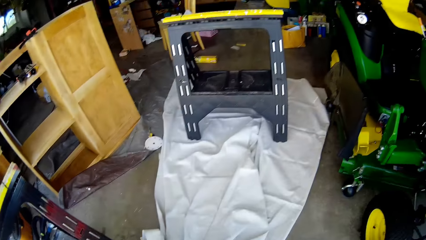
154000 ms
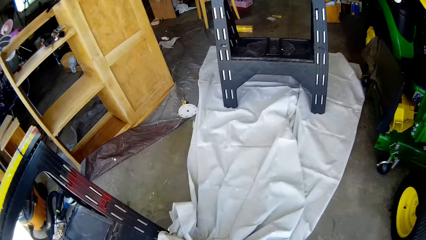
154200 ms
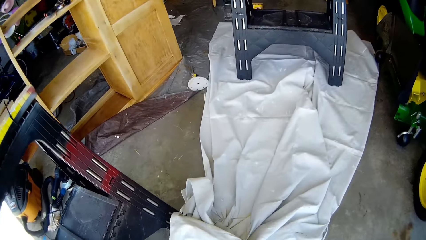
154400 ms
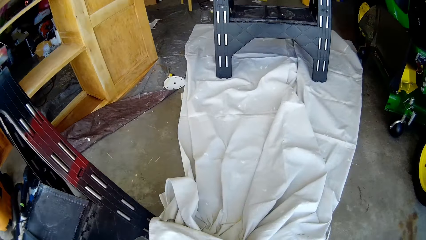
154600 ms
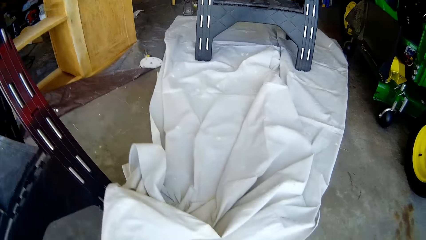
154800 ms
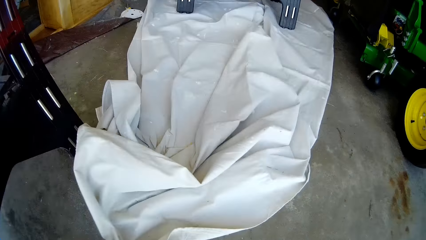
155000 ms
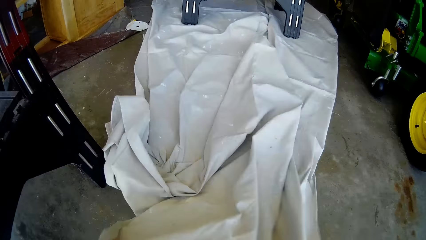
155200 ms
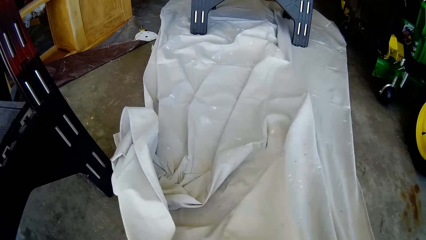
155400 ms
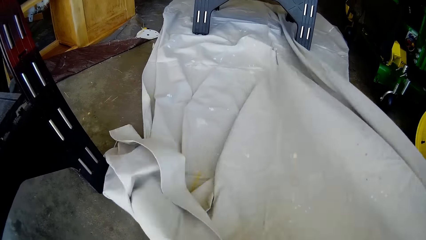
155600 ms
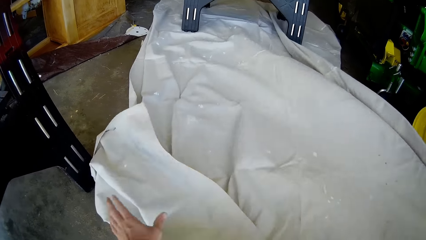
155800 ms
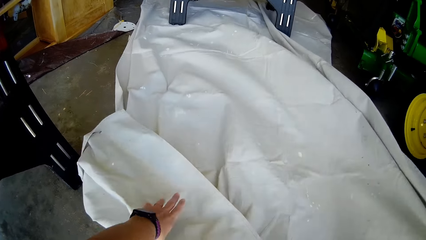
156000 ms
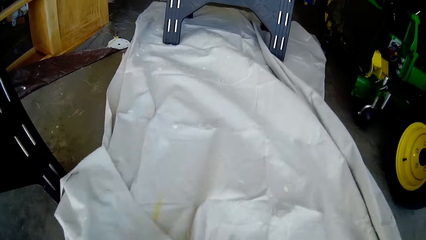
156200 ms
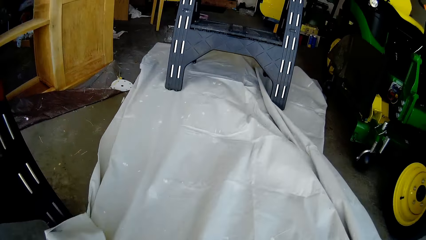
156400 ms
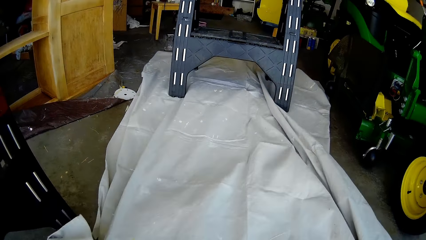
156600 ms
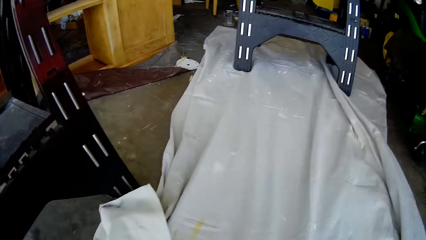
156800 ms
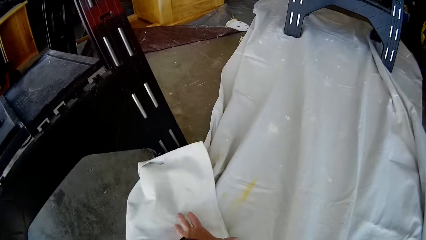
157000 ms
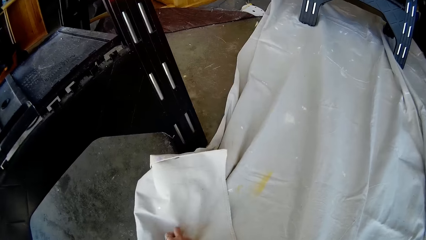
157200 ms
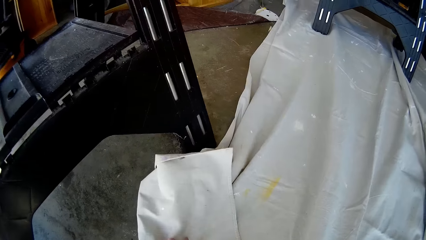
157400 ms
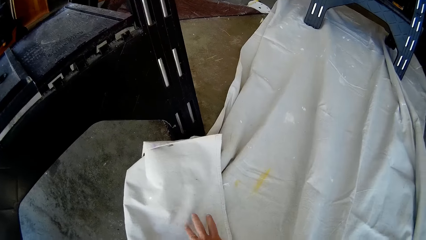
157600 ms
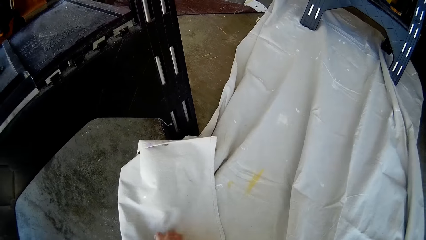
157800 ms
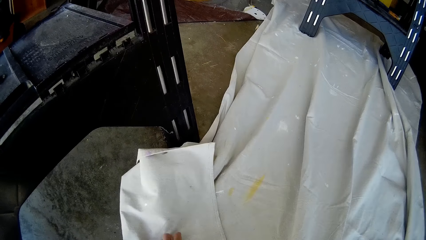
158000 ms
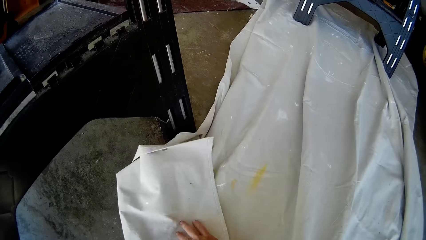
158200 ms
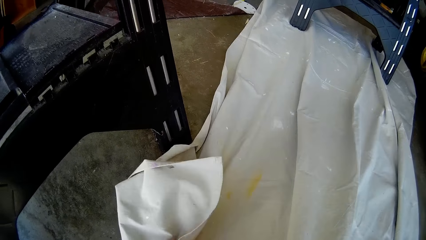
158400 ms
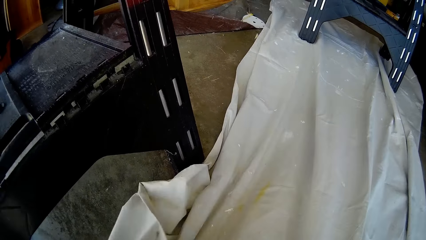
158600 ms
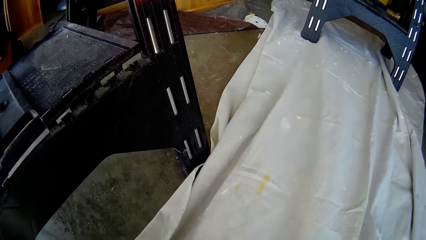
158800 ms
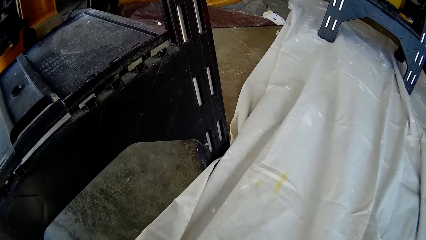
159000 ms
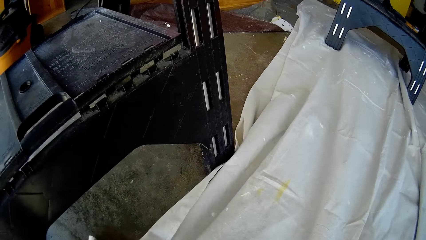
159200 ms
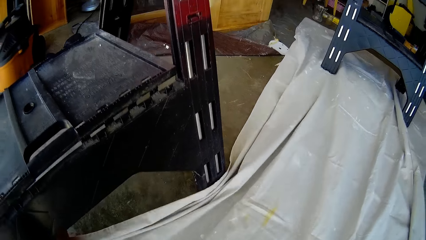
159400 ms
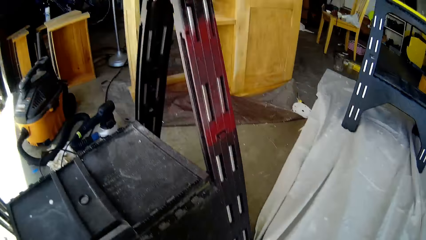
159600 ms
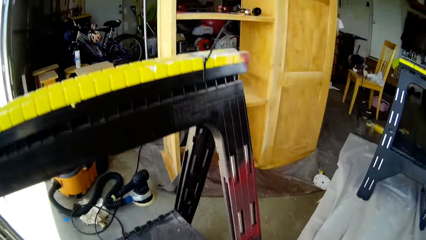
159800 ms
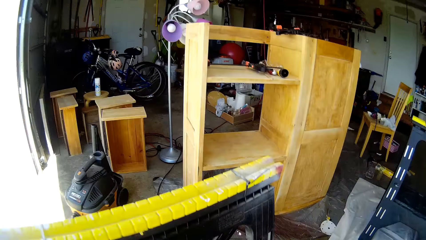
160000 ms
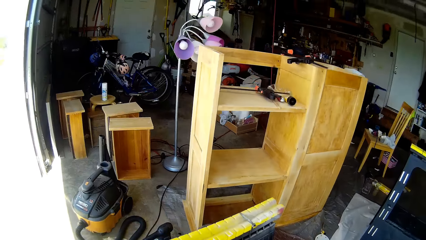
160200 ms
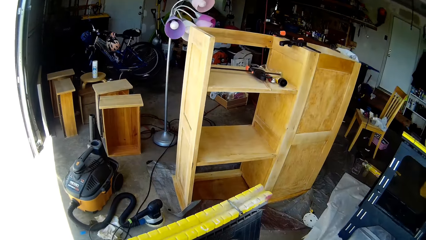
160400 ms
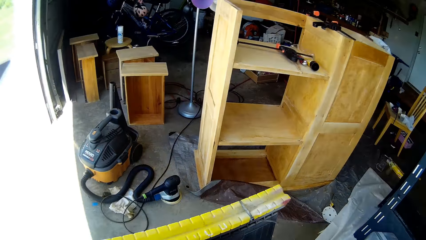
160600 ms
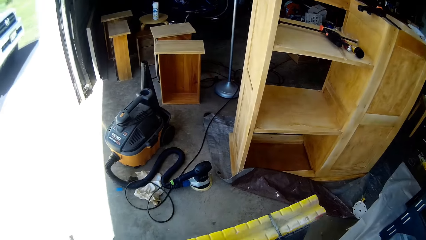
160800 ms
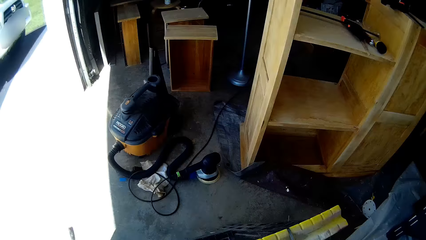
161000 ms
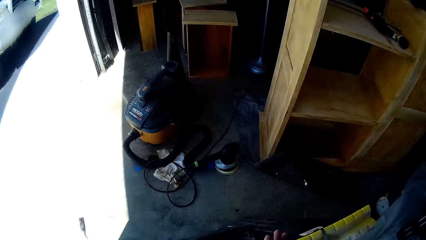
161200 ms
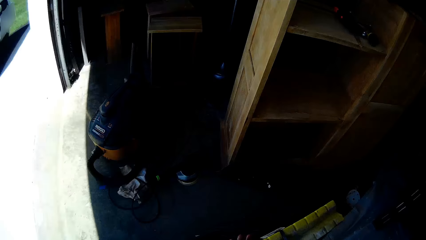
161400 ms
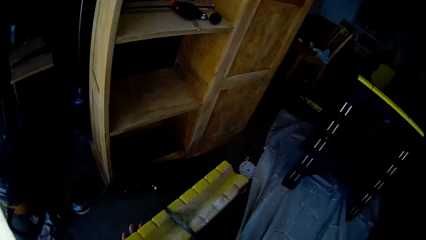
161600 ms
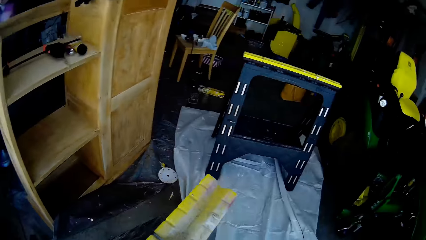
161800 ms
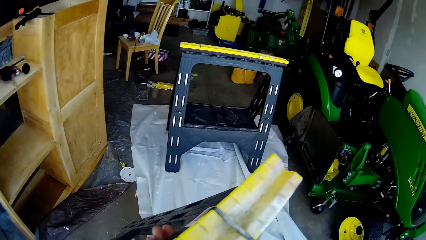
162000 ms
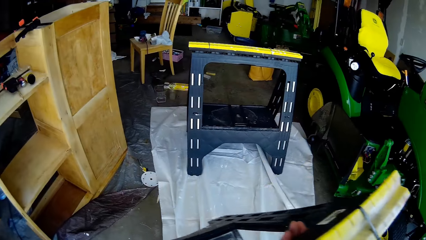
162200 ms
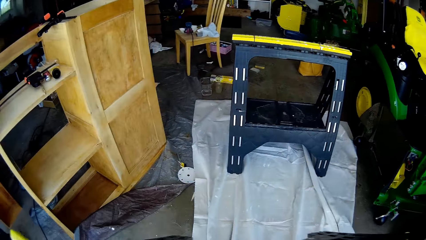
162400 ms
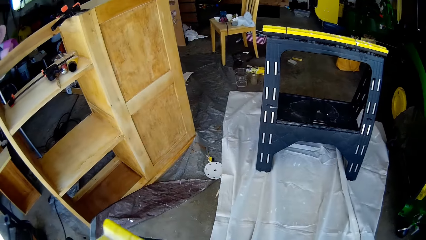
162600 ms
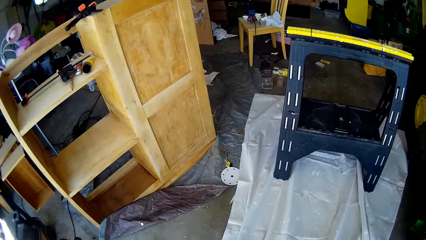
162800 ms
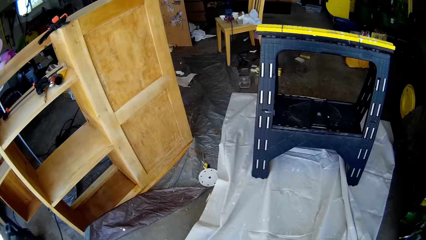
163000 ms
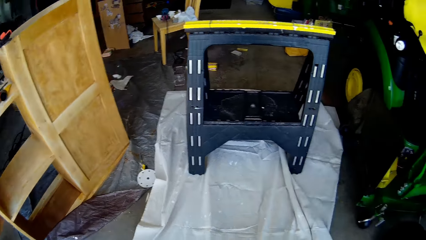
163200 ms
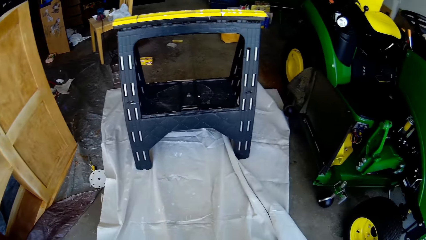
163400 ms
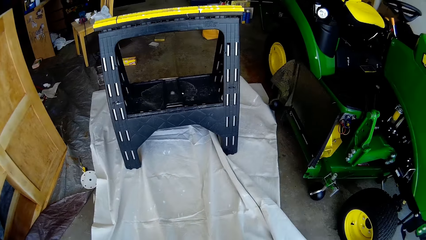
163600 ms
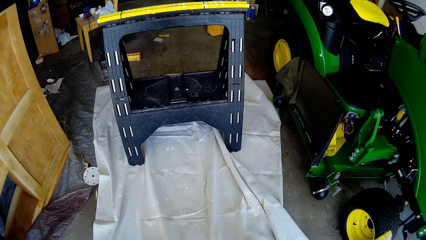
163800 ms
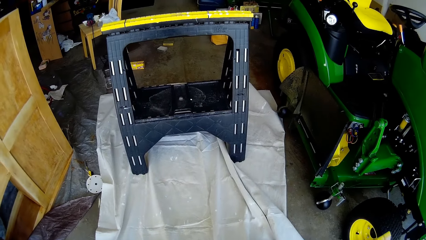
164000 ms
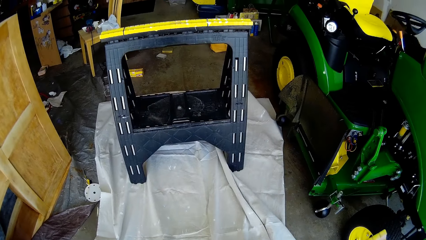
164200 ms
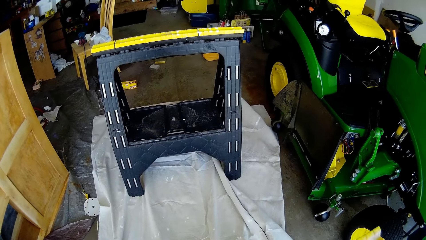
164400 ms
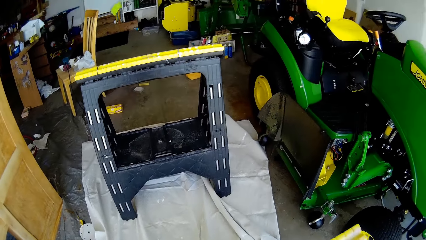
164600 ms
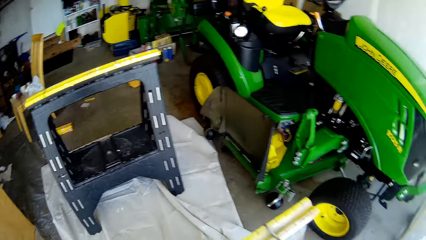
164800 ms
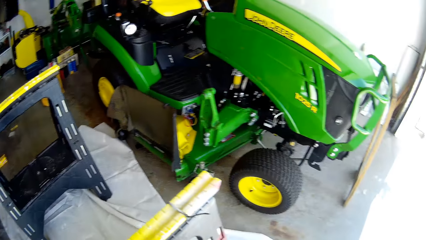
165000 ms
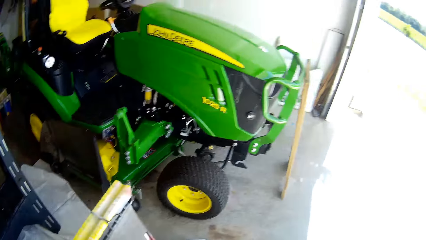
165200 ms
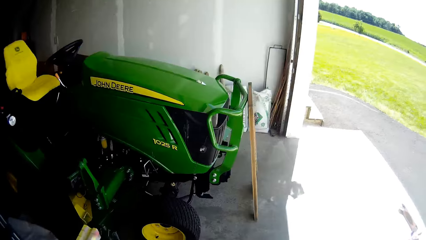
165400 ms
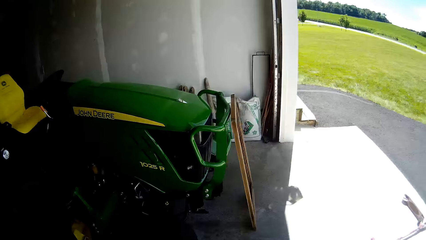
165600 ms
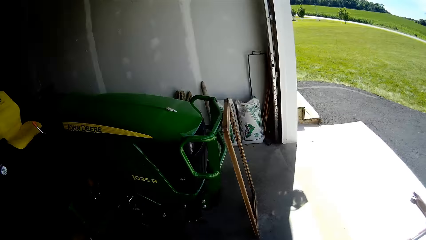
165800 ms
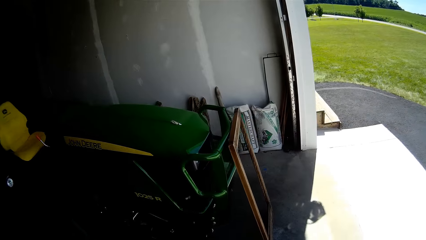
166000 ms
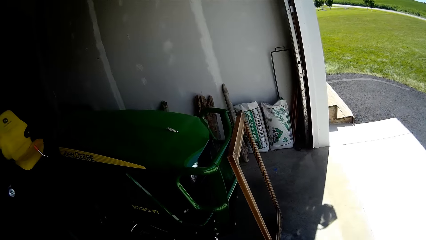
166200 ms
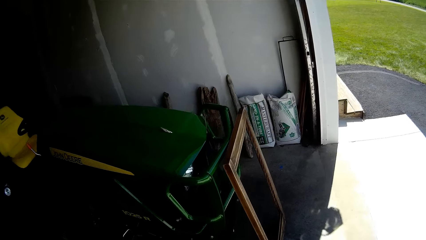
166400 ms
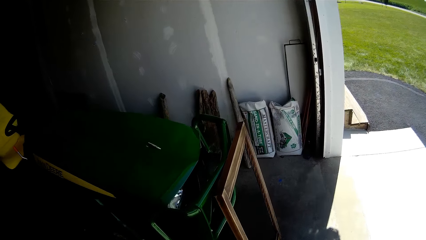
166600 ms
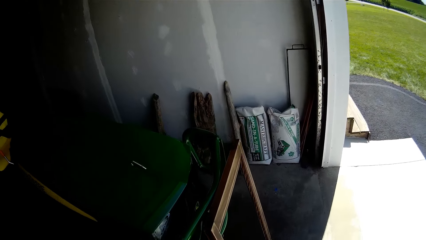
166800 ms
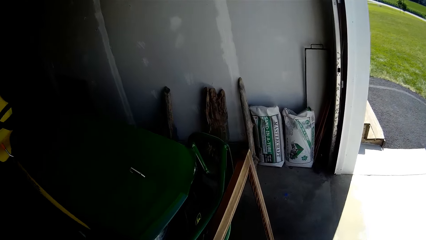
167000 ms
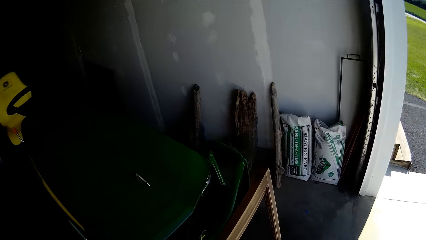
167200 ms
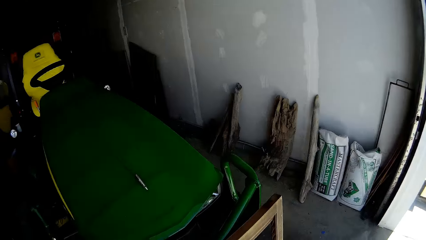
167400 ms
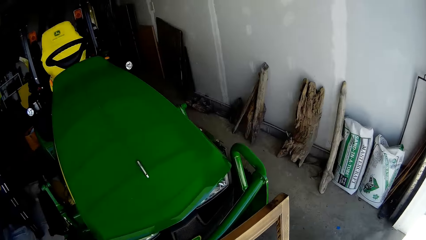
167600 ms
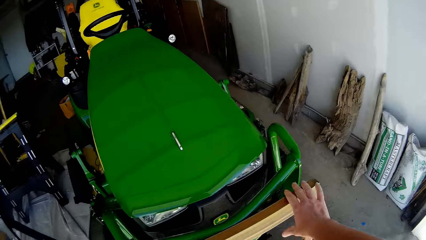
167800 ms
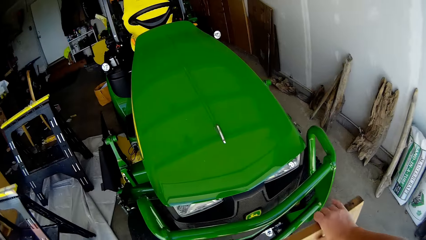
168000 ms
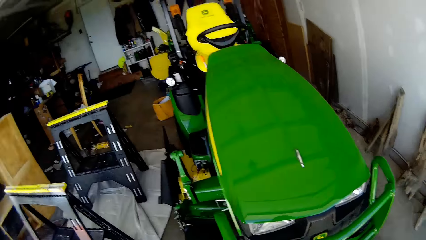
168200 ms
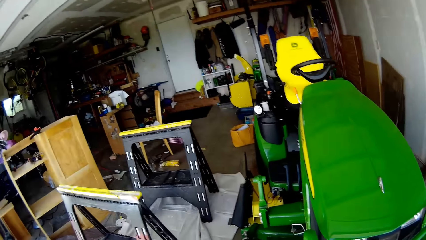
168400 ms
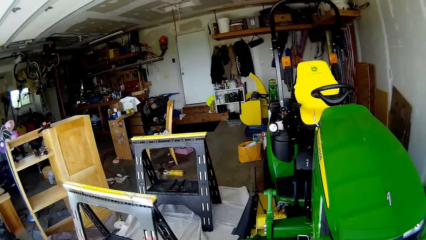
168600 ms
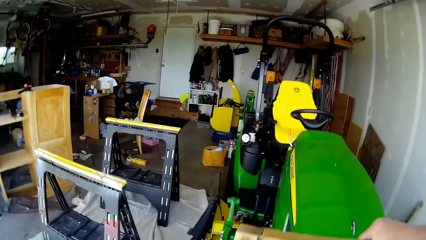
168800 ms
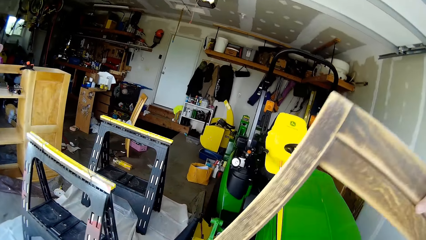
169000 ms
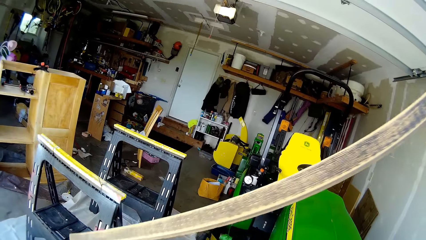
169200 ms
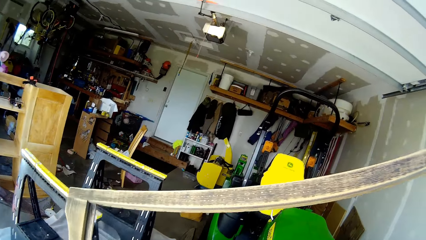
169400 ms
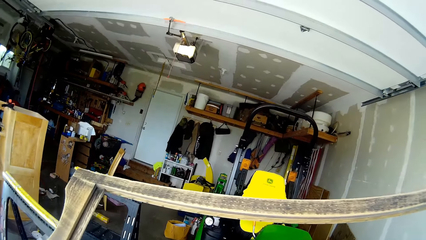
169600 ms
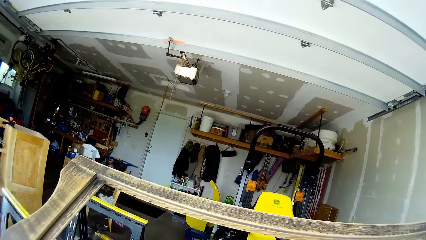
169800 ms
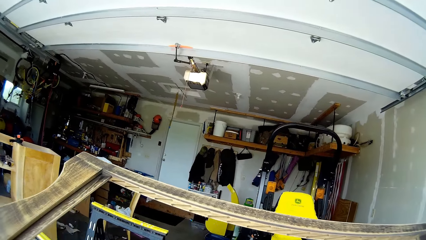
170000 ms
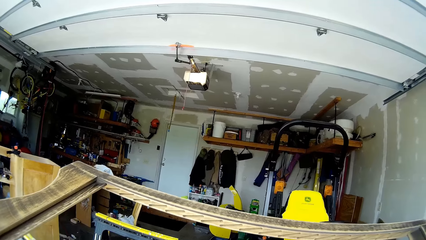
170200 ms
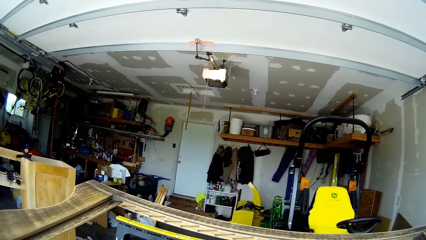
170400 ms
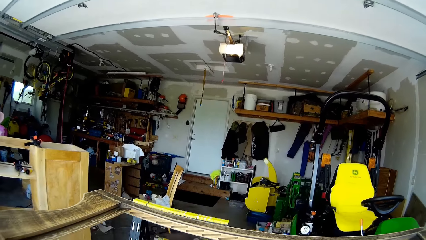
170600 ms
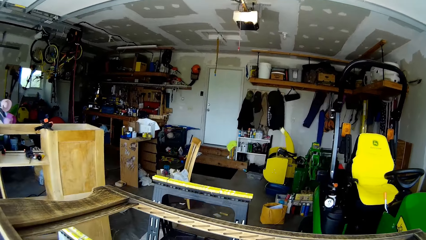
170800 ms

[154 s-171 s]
The camera wearer spreads the cloth on the floor with her hands. She pulls the cloth. She carries the metal stand from the floor with her hands. She picks up the stand. She drops the metal stand on the floor. She lifts up the wooden frame from the floor with her right hand.
